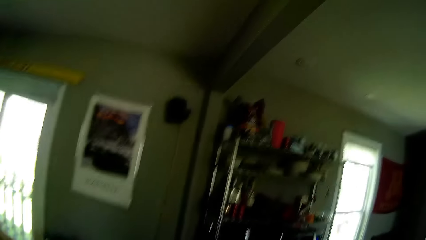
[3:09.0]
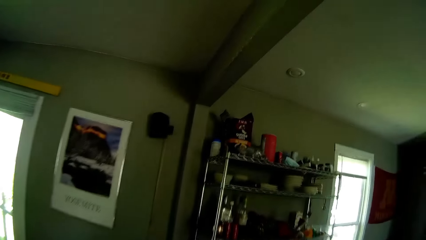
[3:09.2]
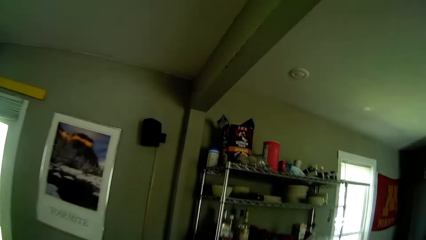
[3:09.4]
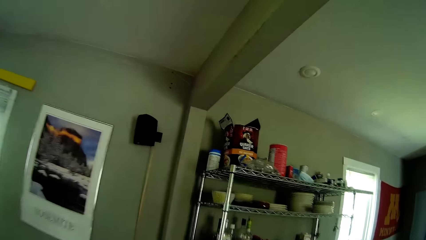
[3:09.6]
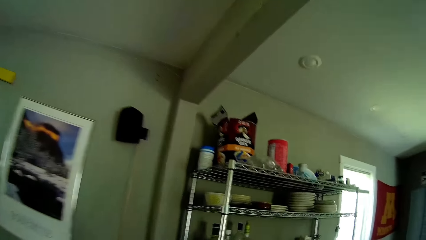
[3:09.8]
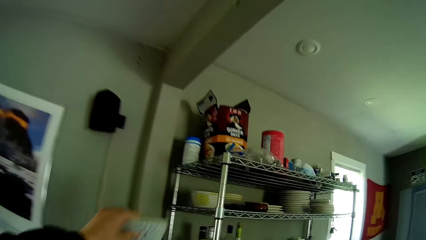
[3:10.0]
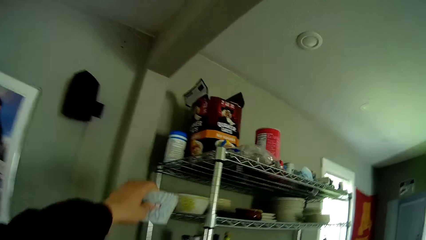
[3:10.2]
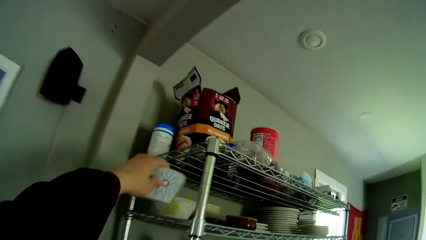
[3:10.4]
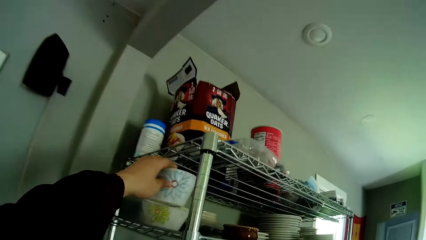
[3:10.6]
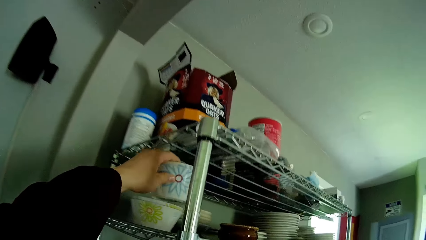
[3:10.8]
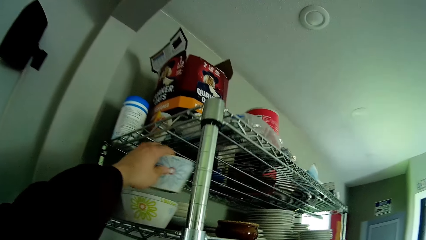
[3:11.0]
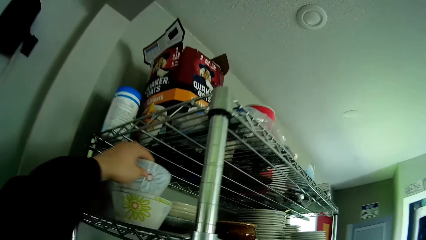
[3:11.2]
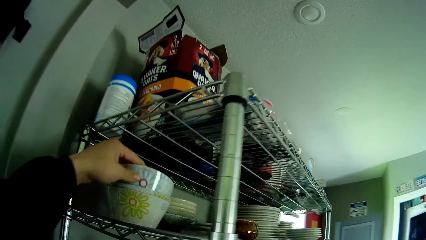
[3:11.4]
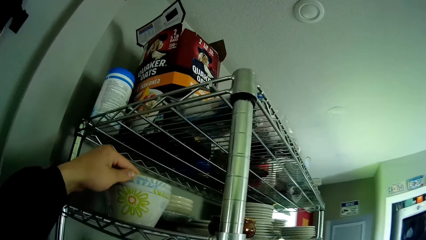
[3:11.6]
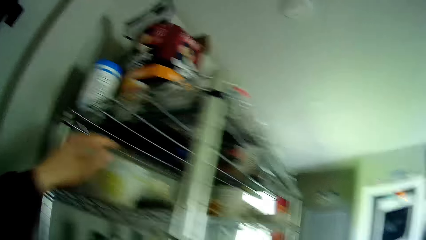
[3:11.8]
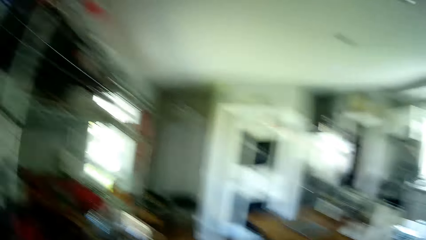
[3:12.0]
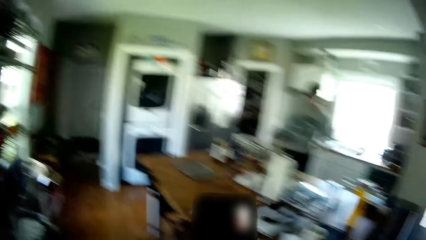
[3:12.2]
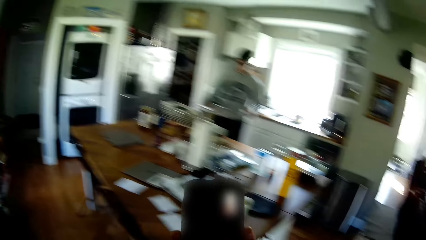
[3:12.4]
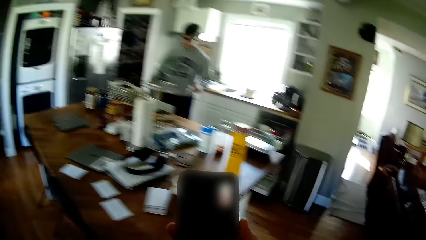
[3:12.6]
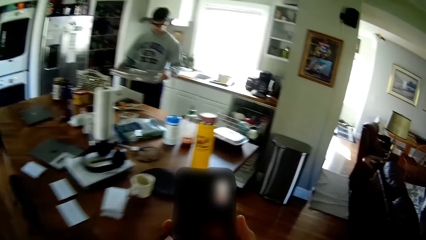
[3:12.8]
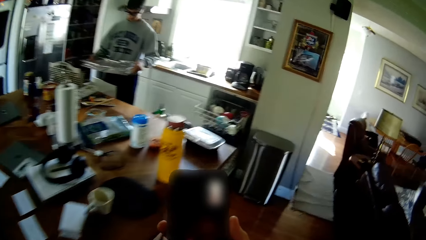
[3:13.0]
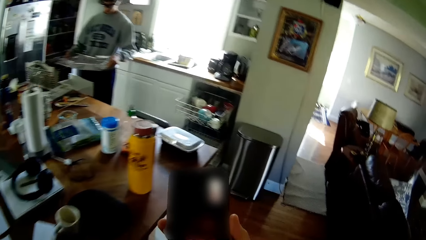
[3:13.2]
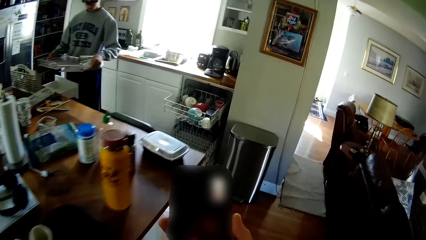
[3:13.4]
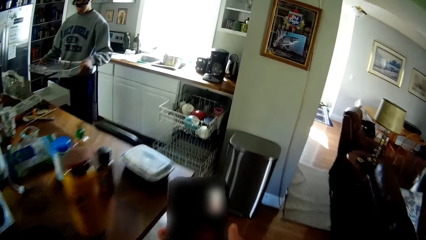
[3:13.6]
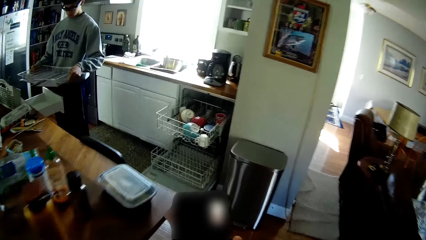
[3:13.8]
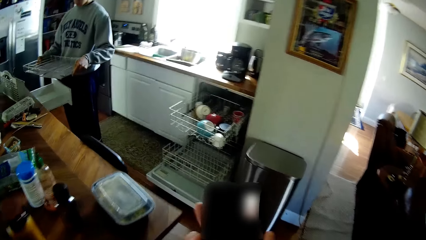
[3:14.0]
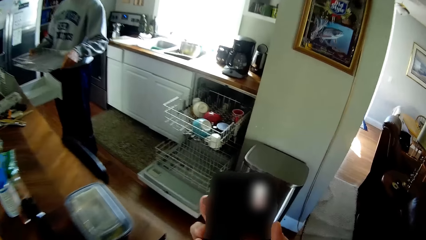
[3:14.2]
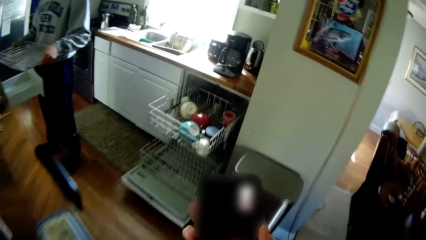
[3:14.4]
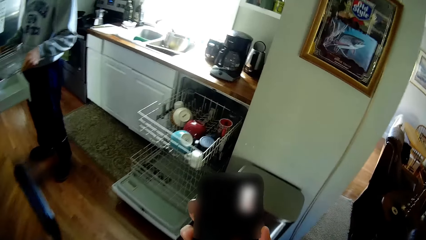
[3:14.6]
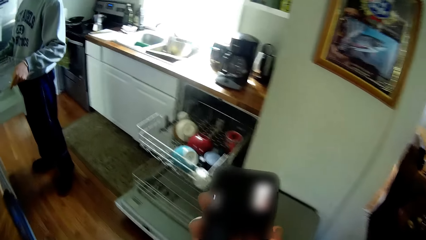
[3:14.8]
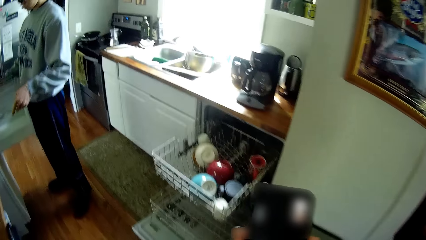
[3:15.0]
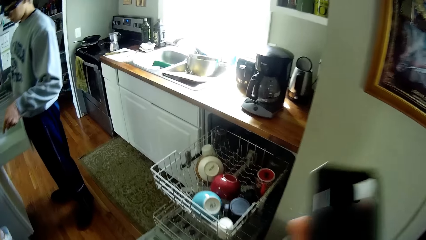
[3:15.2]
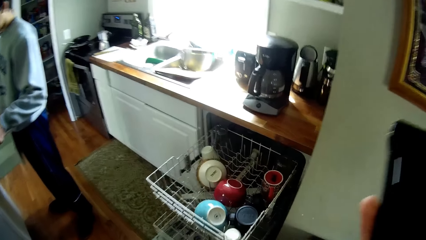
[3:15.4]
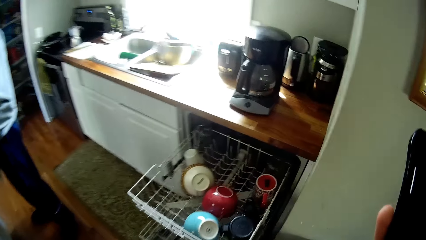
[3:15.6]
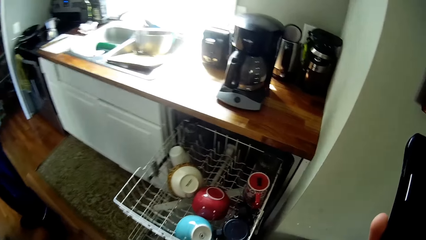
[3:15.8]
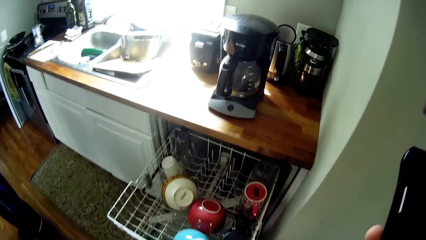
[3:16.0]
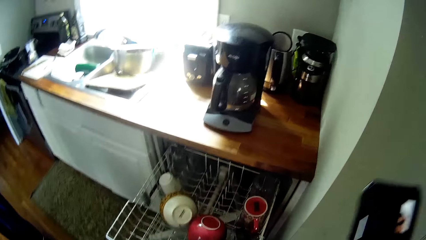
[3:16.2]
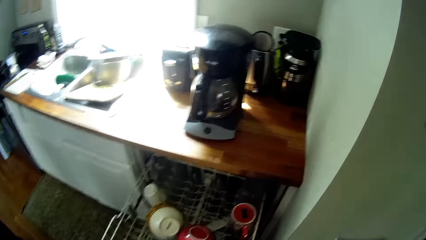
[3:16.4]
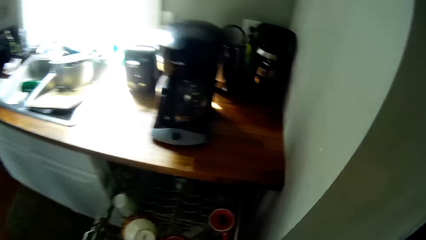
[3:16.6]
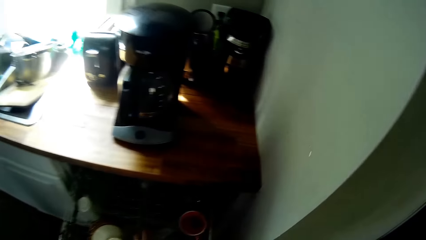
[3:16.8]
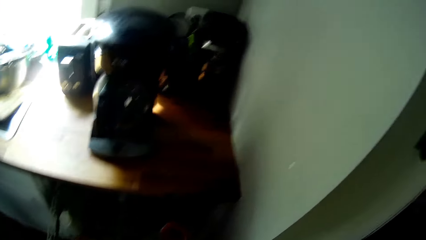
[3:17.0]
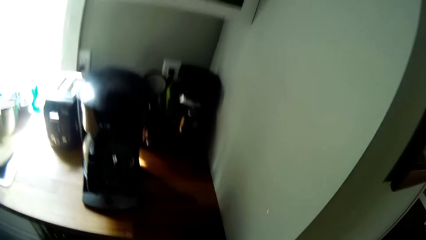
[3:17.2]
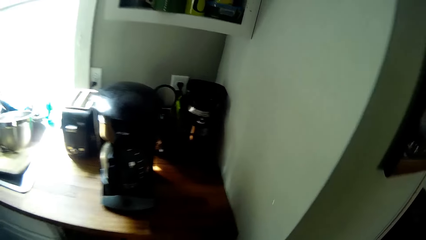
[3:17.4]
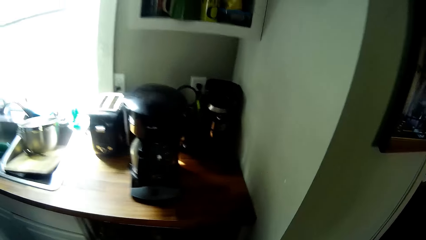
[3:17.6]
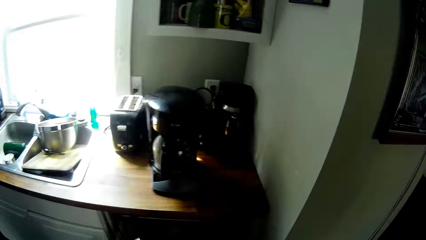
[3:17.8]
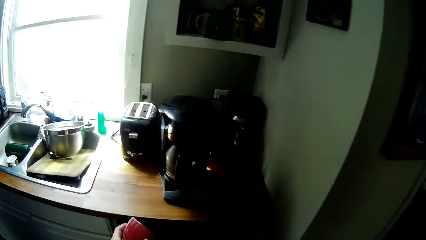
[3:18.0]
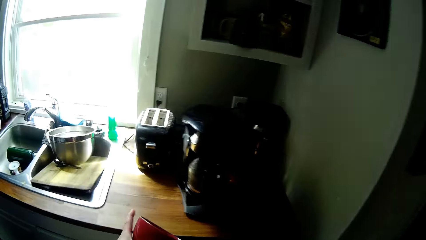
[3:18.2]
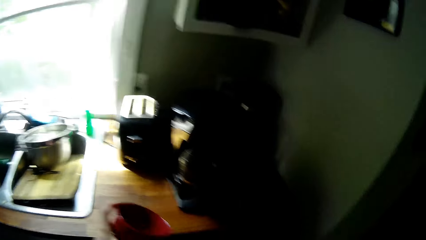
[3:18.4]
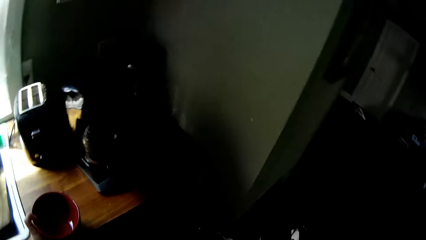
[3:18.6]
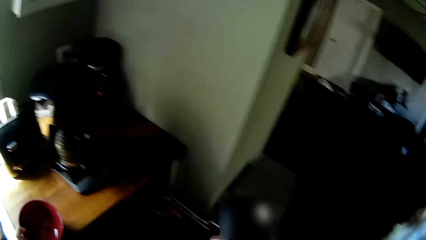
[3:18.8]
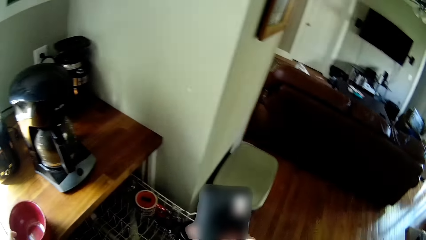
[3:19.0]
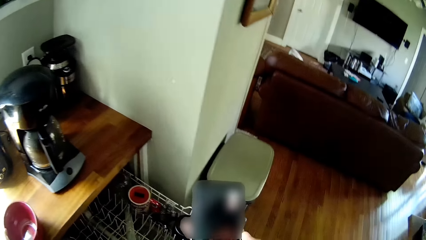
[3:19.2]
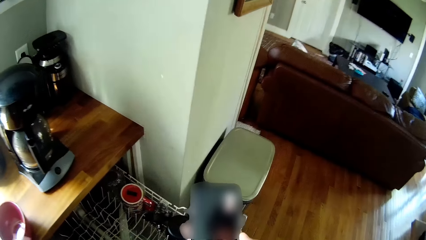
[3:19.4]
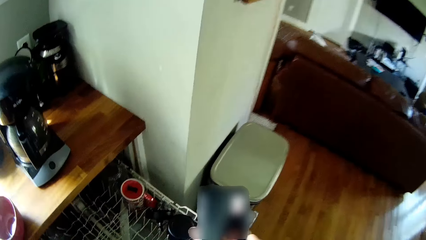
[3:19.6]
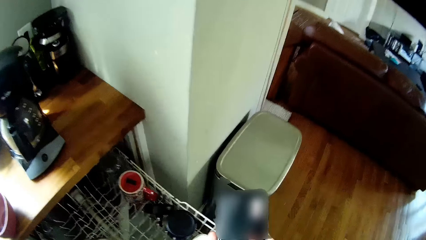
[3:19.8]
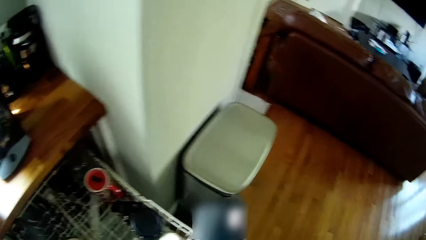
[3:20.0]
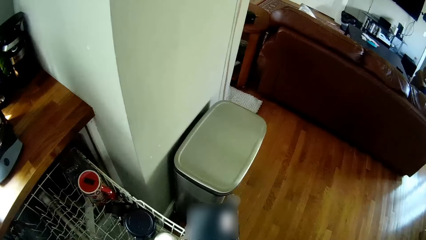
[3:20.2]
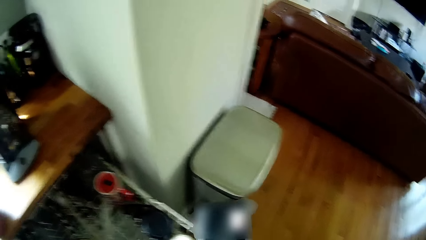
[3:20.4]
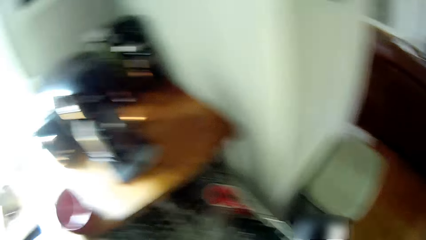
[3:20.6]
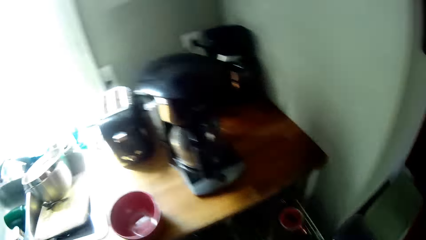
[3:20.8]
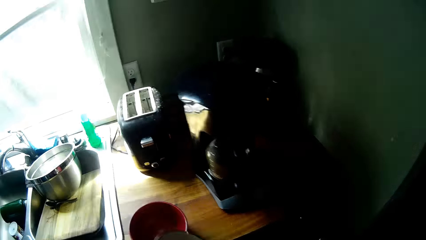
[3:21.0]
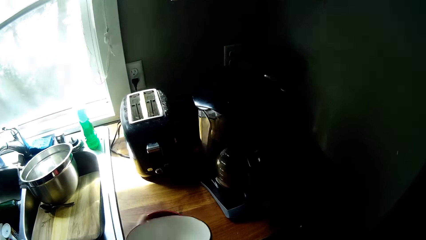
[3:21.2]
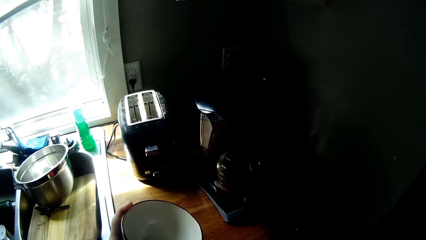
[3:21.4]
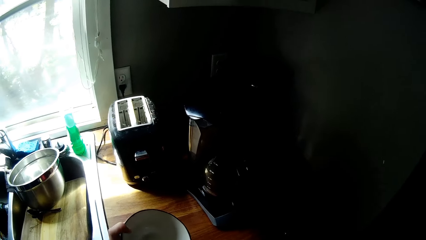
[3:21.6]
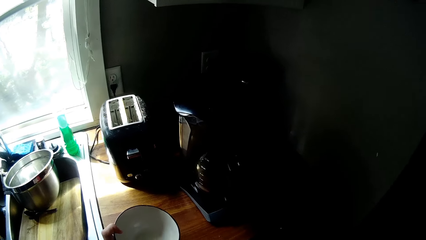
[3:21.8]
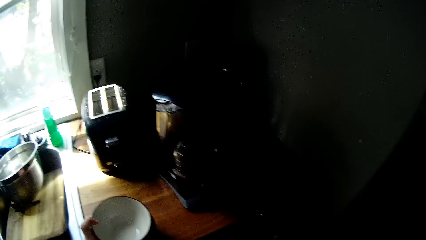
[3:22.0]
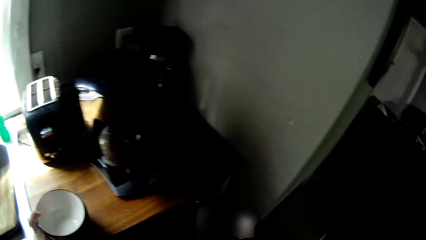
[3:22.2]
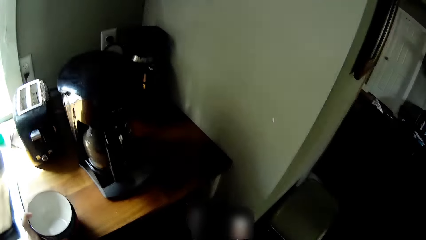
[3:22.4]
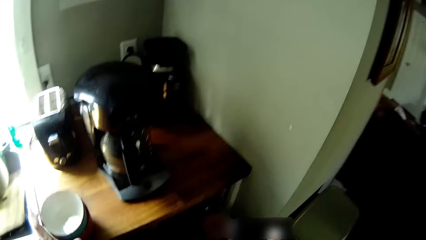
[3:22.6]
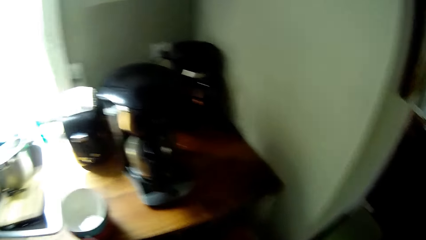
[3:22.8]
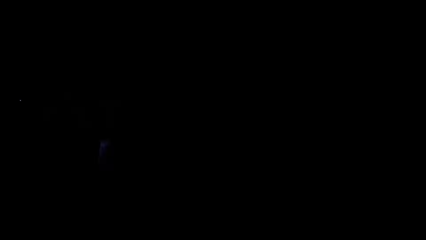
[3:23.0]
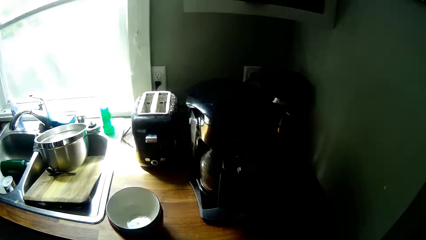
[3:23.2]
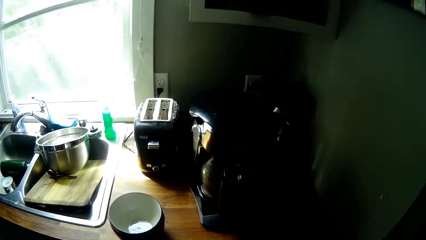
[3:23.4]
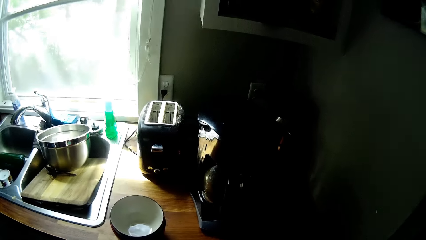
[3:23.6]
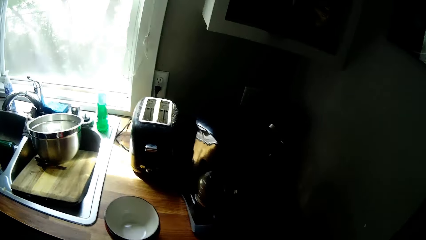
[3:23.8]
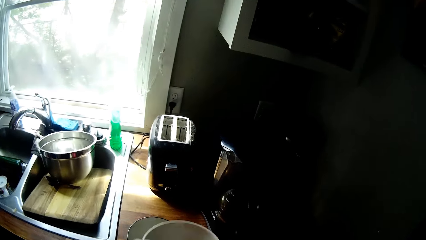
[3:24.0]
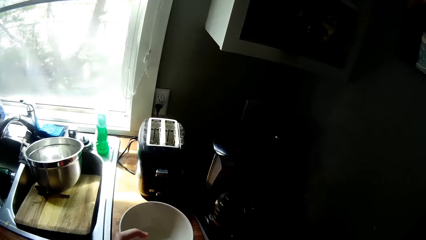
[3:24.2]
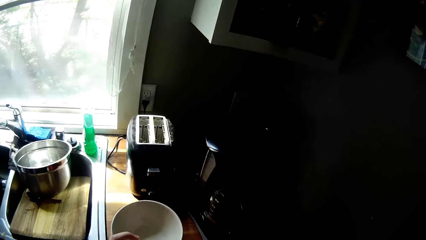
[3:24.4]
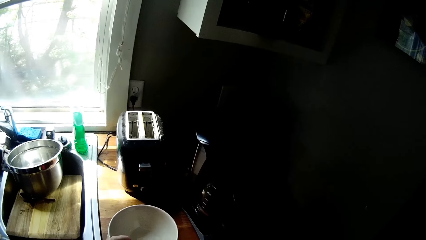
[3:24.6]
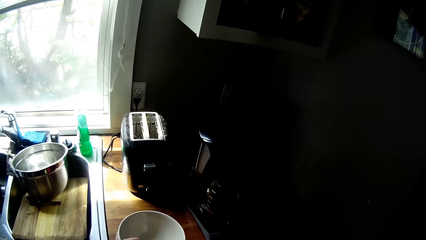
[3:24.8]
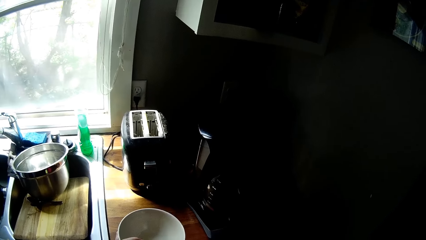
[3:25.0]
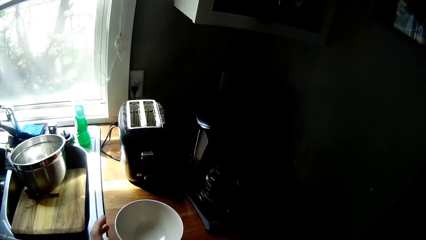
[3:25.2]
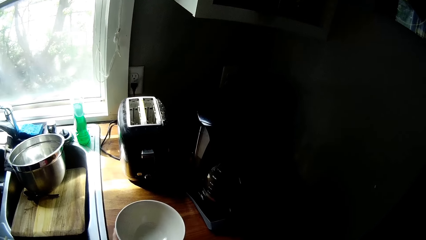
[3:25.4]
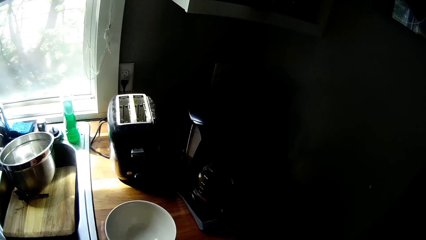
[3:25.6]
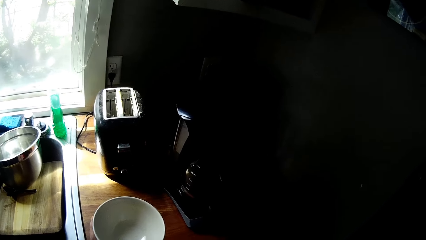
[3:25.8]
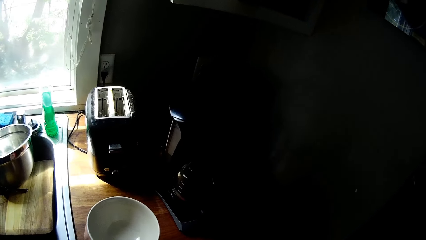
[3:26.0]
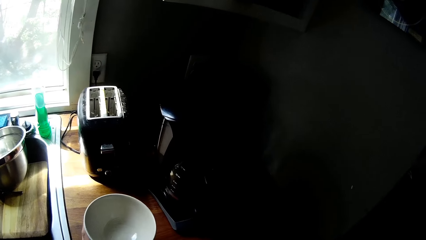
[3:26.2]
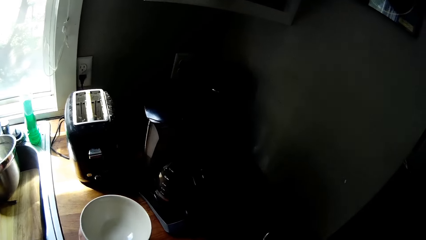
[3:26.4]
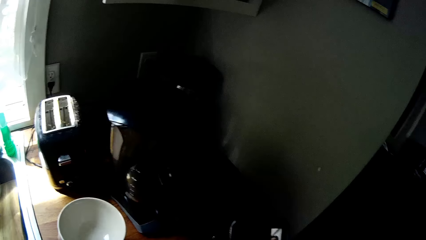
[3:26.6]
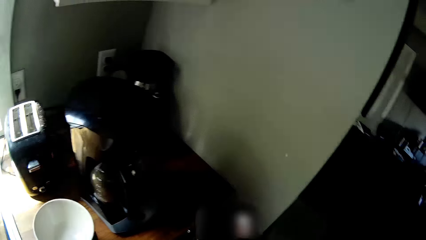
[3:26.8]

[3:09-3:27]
The camera wearer walks around. He drops a plate in the utensil rack with his left hand. He looks around. He walks around. The man holds the tray with both his hands. The camera wearer holds the phone in his right hand. He lifts the phone with his right hand. He looks around. He drops a plate or cup on the countertop with his left hand. He looks around. He stacks two plates on the table with his left hand. He places a mug on the table. He does it again.
